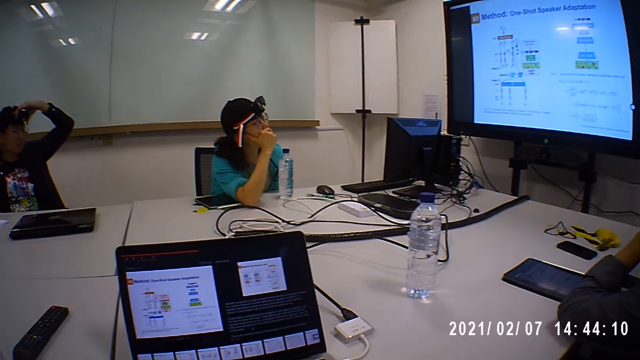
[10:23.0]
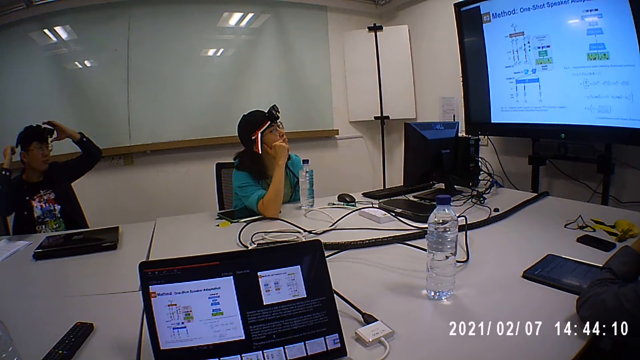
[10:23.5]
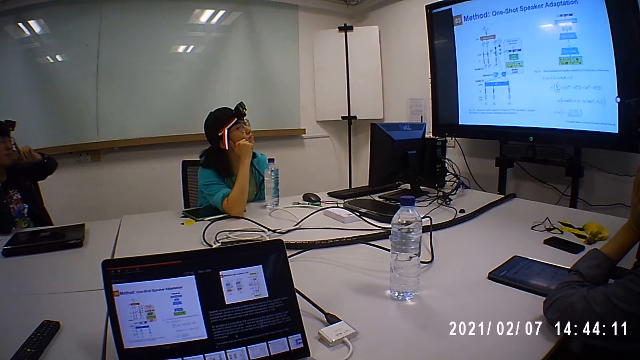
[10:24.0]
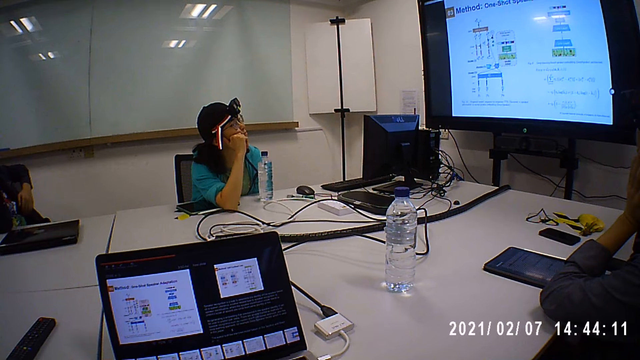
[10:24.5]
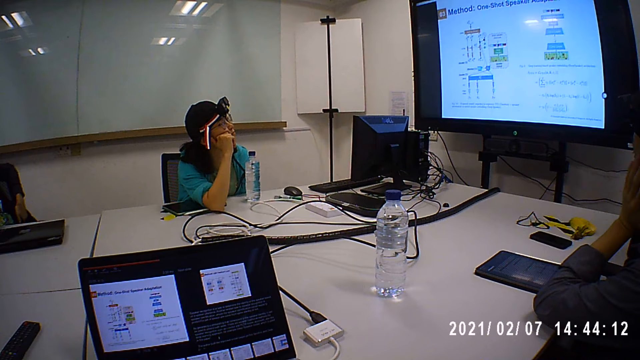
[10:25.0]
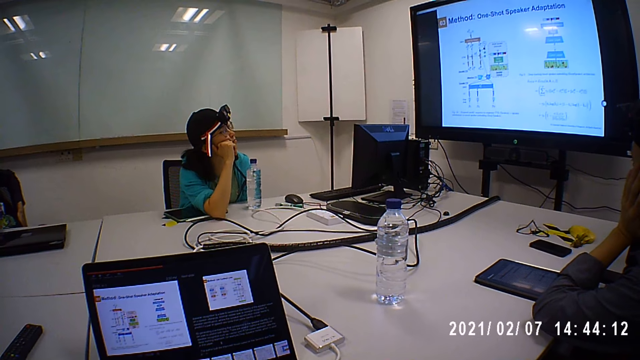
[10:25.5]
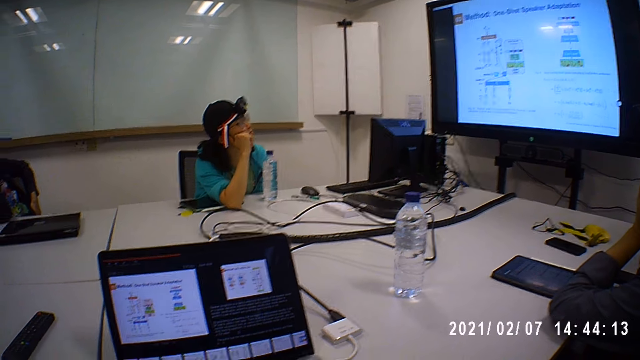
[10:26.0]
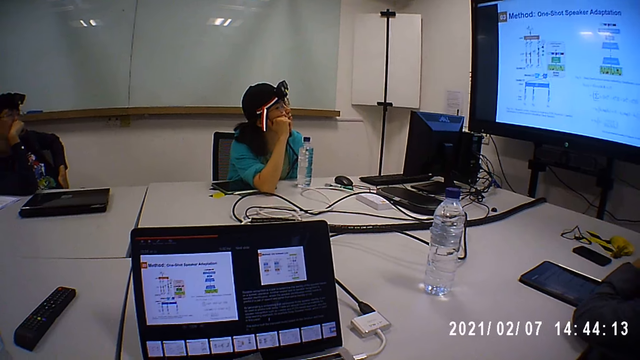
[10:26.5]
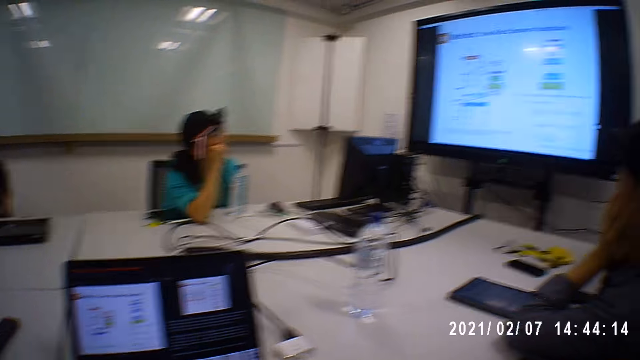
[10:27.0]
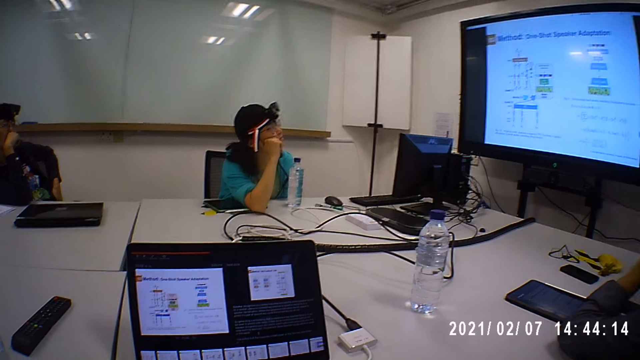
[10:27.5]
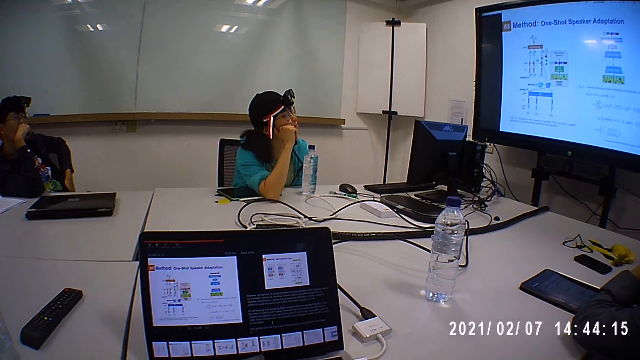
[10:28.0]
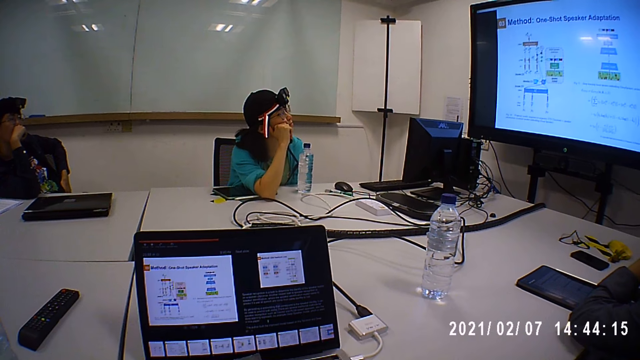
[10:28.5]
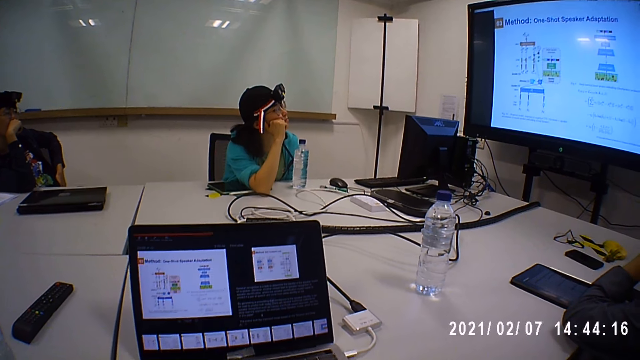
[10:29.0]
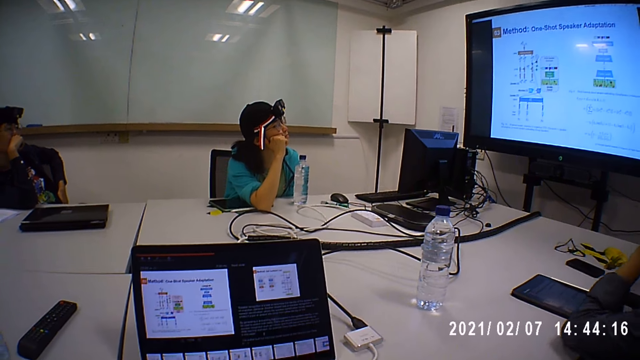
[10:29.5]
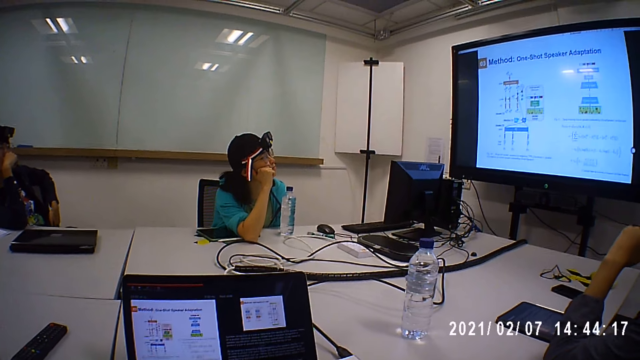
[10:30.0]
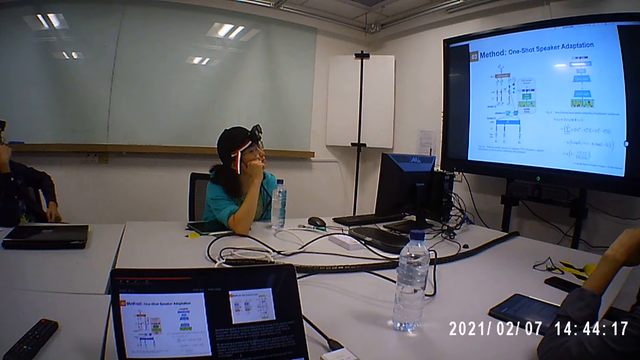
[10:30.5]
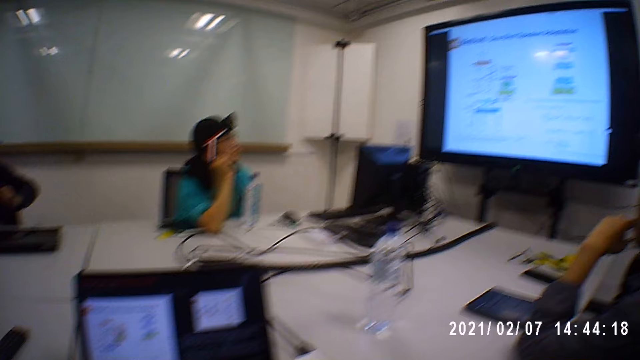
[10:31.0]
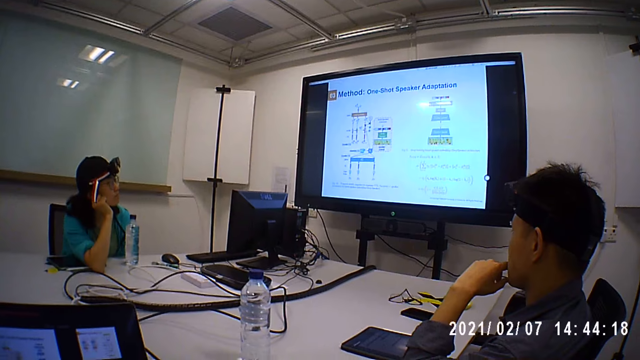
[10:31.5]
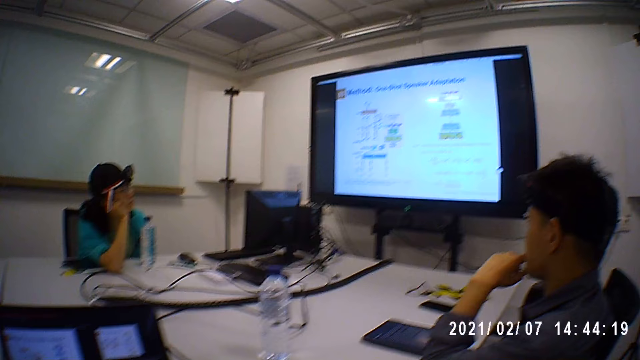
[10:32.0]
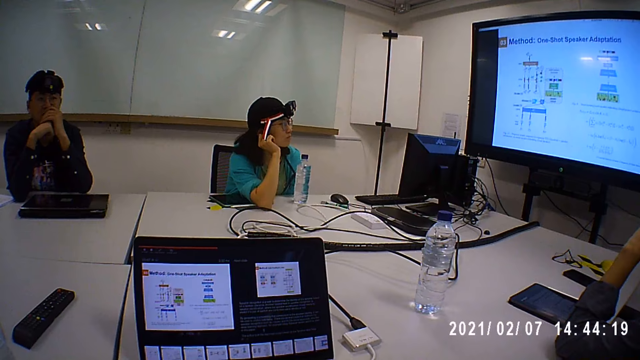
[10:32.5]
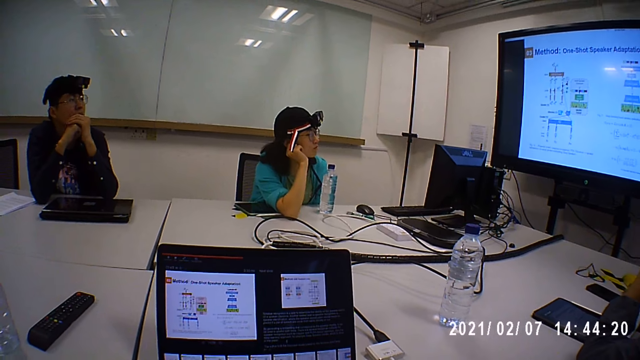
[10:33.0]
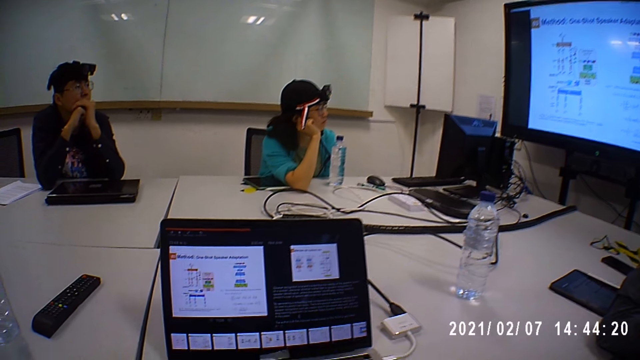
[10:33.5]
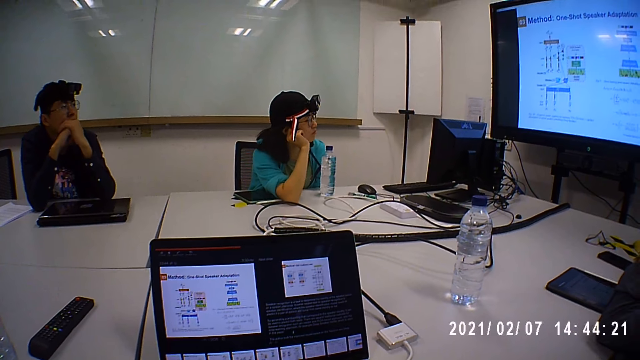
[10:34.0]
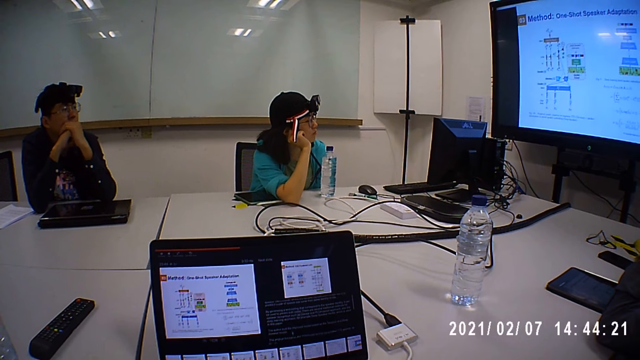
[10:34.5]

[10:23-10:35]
The woman looks on the screen. The man holds the chin with his left hand.

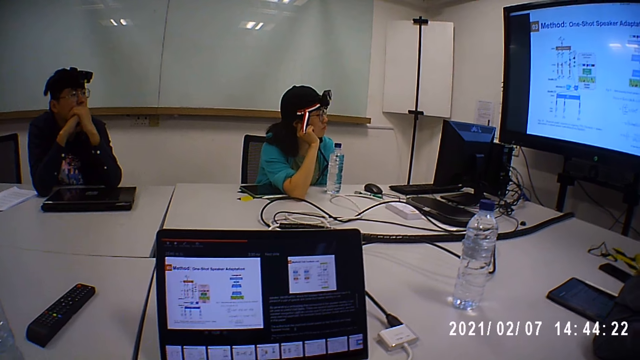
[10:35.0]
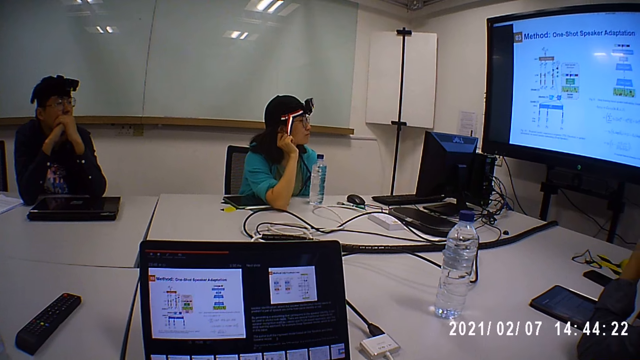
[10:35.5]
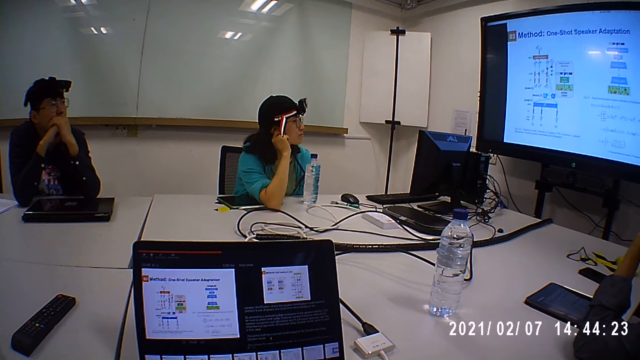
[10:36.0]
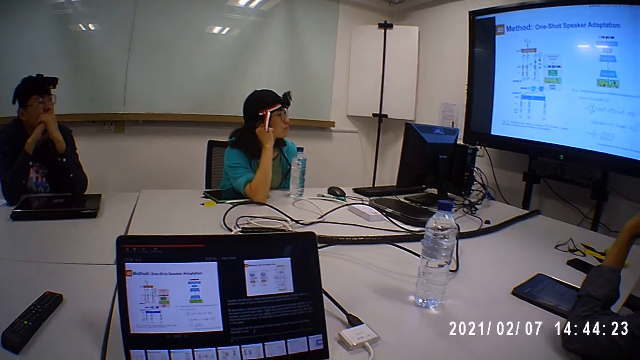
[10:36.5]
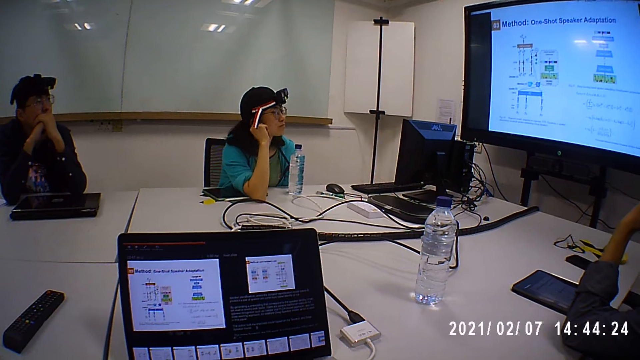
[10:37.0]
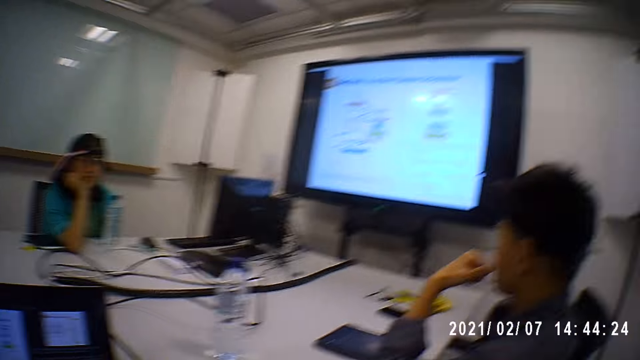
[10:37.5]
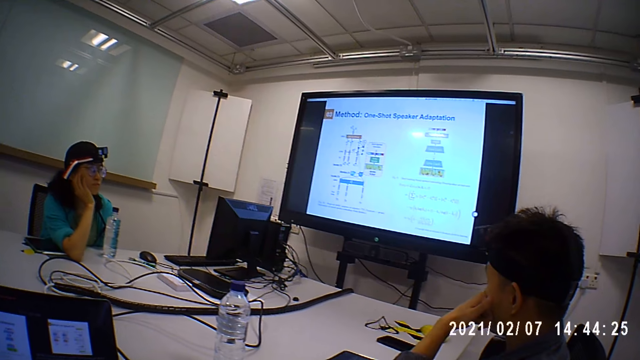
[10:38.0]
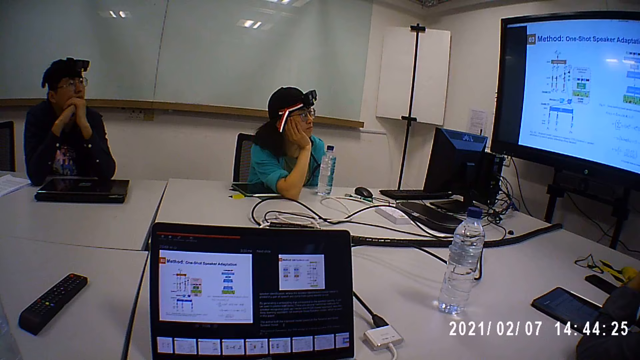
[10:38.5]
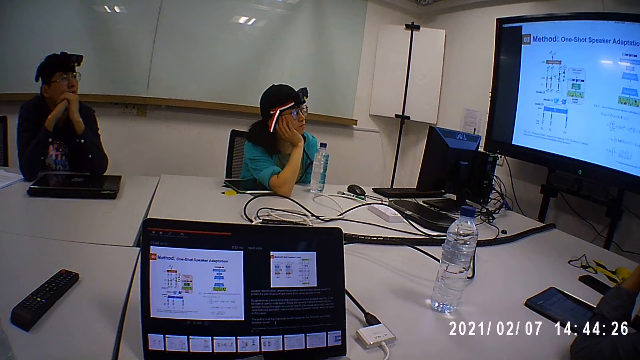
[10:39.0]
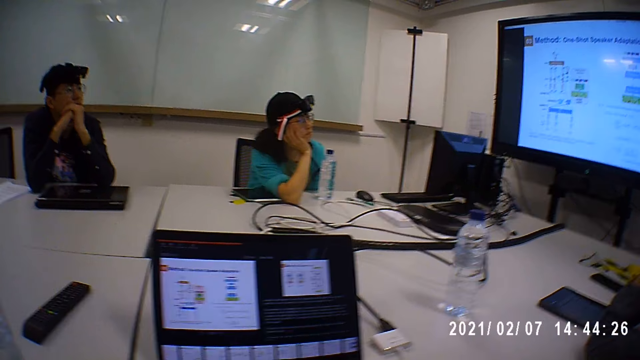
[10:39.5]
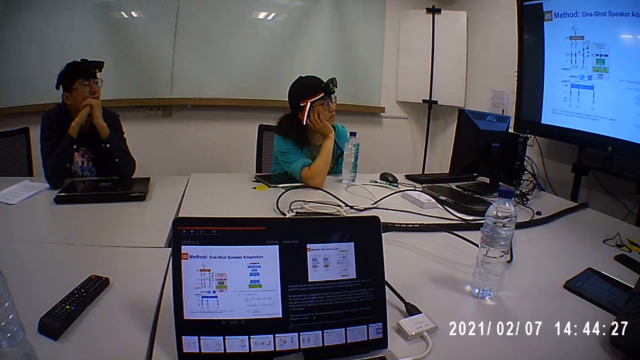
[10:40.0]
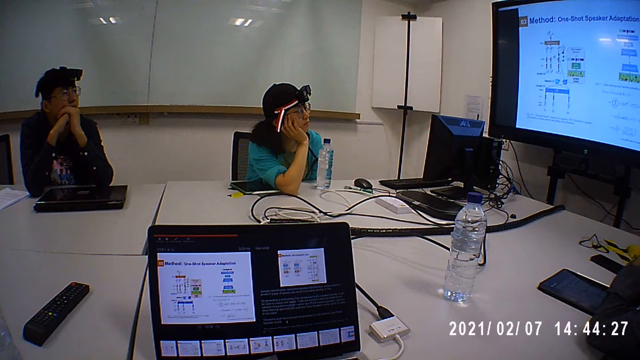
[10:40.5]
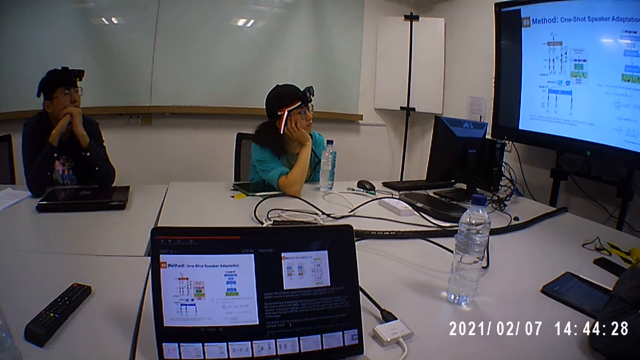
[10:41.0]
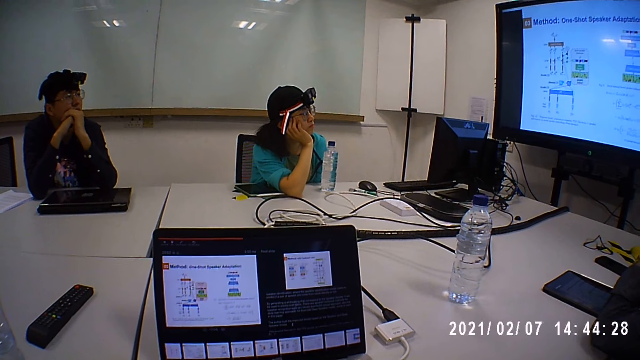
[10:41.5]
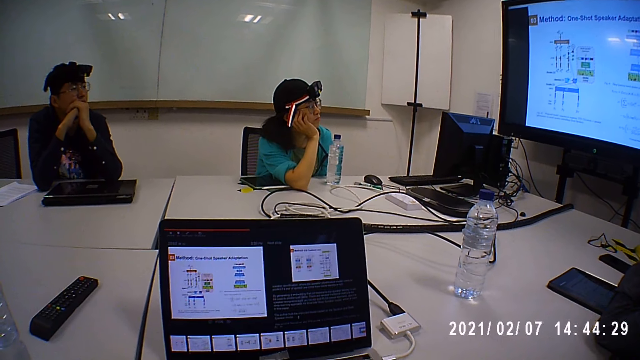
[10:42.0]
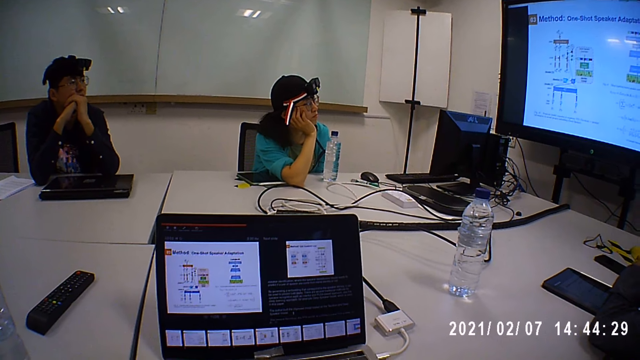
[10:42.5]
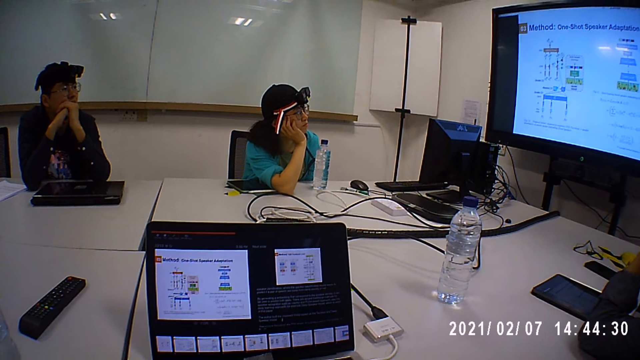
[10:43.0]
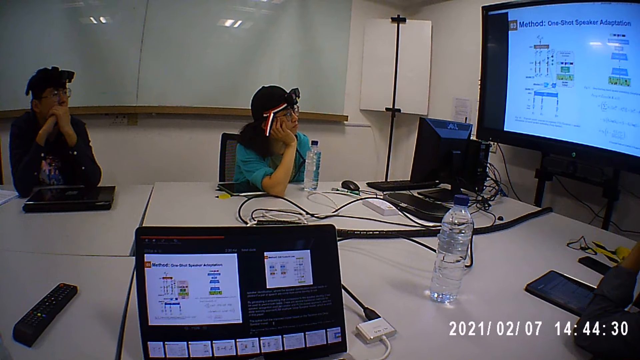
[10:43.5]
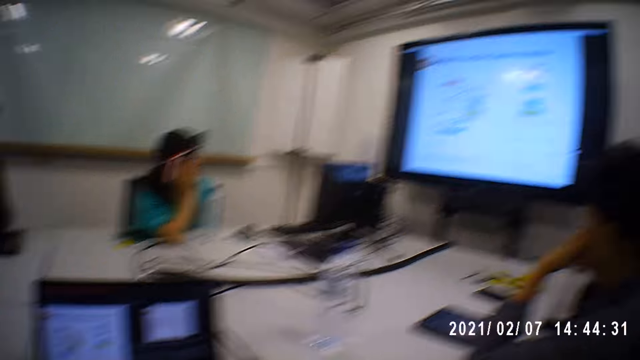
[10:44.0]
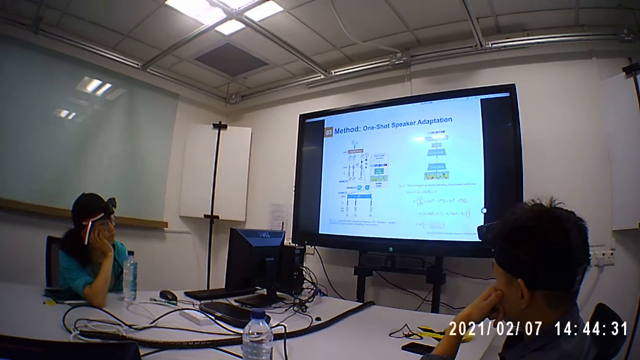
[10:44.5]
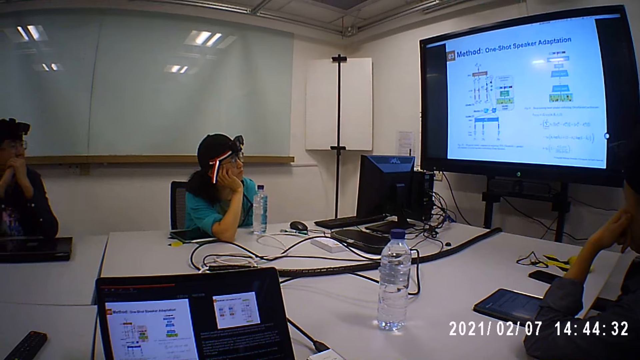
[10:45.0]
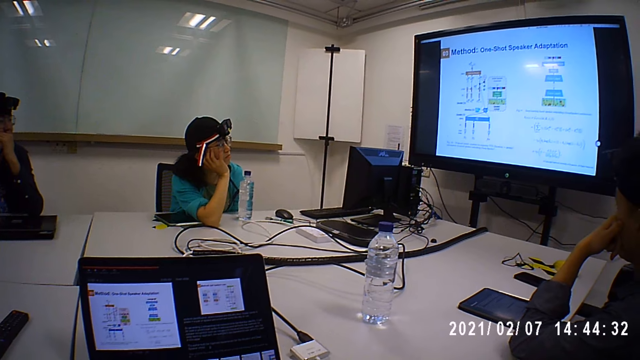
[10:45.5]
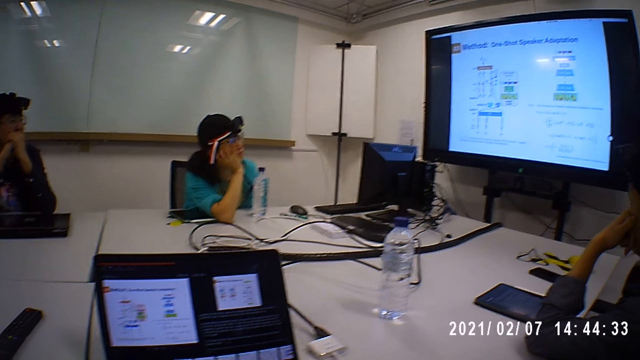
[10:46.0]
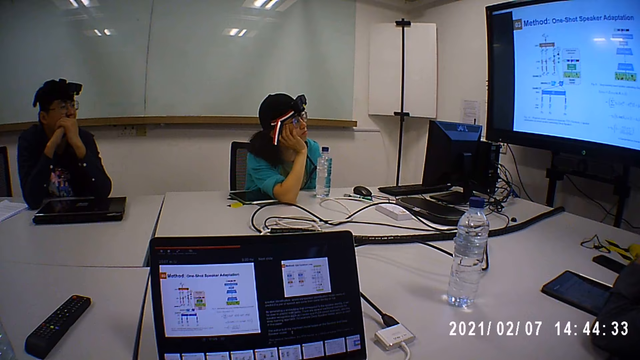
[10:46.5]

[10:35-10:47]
The woman looks on the screen. The man looks on the screen.
